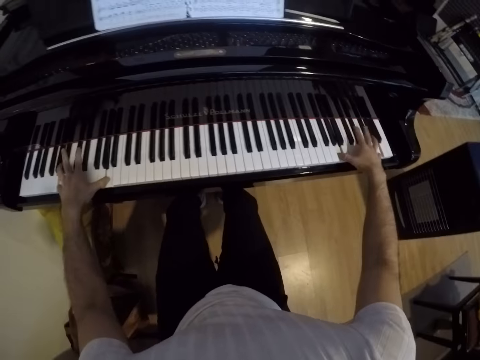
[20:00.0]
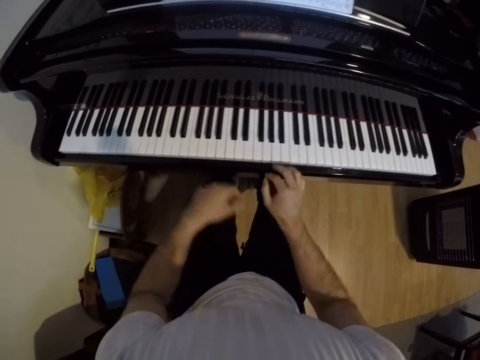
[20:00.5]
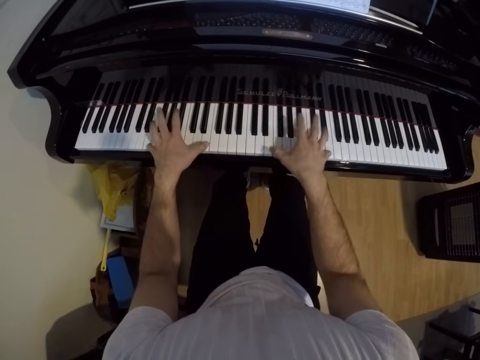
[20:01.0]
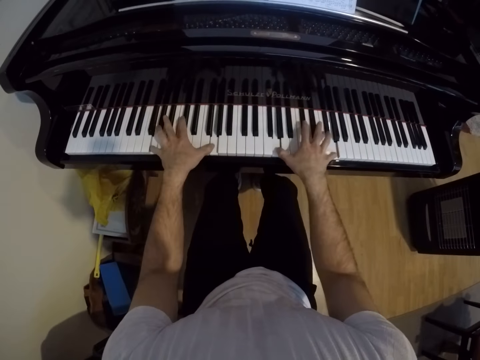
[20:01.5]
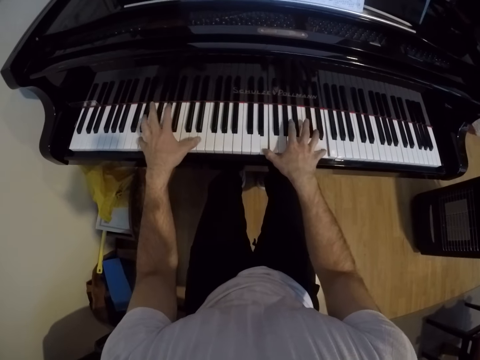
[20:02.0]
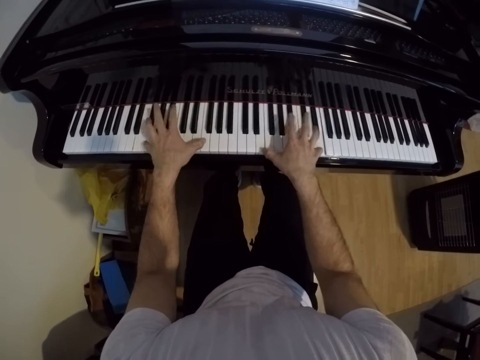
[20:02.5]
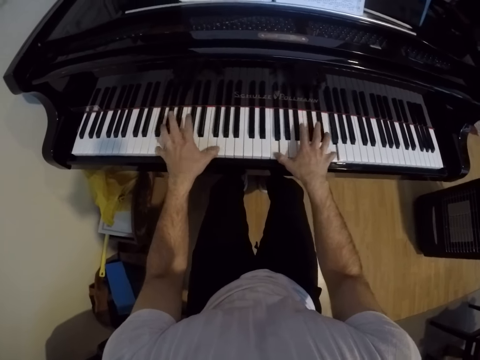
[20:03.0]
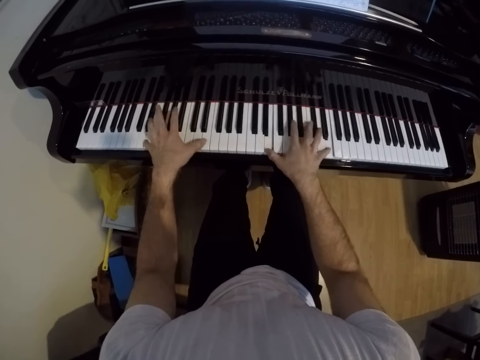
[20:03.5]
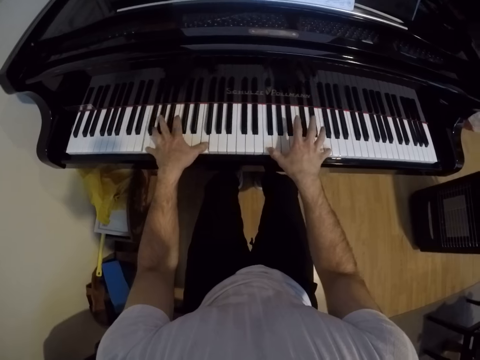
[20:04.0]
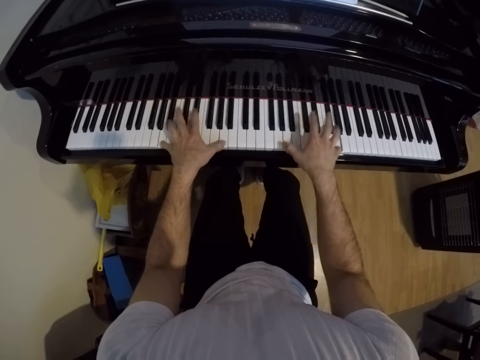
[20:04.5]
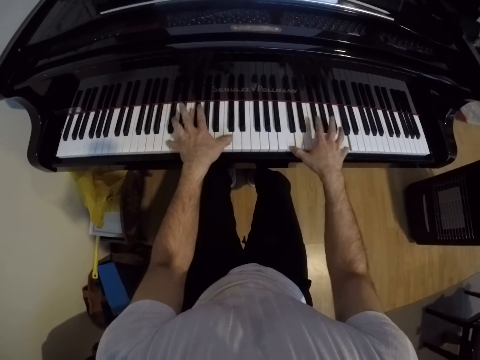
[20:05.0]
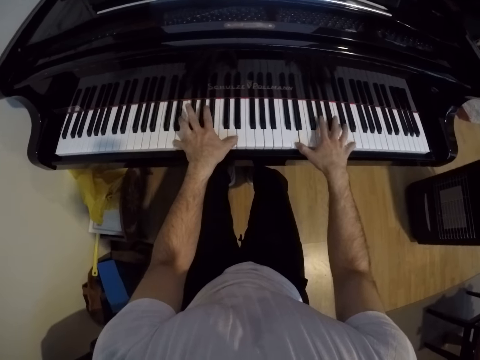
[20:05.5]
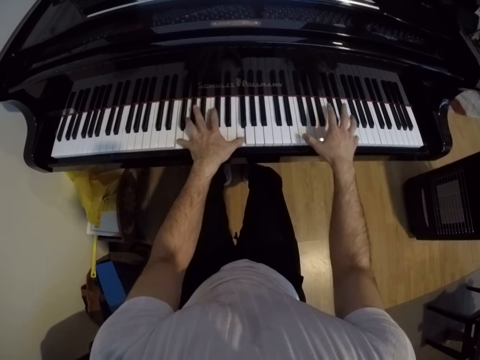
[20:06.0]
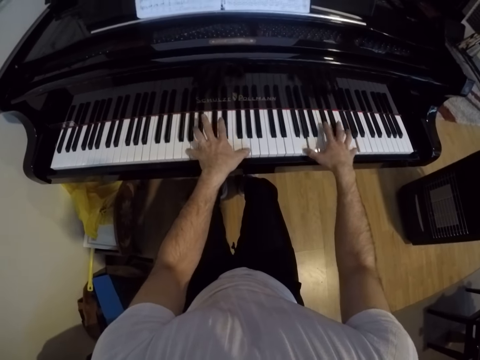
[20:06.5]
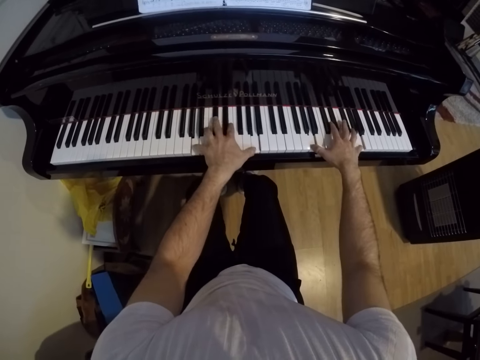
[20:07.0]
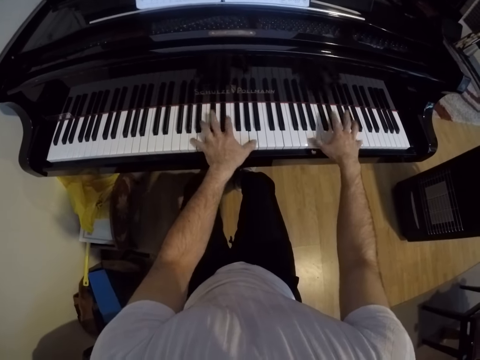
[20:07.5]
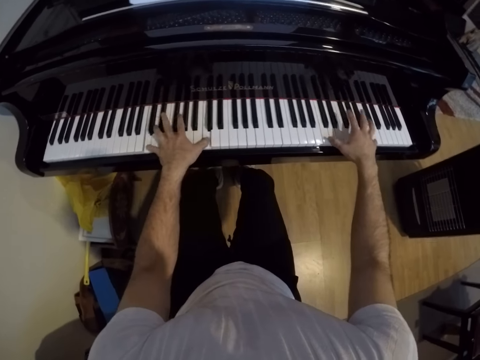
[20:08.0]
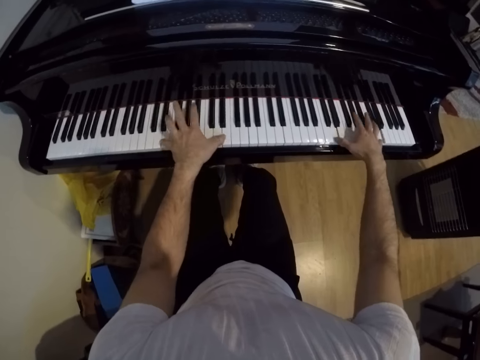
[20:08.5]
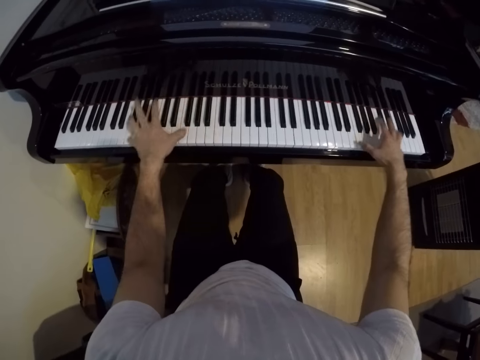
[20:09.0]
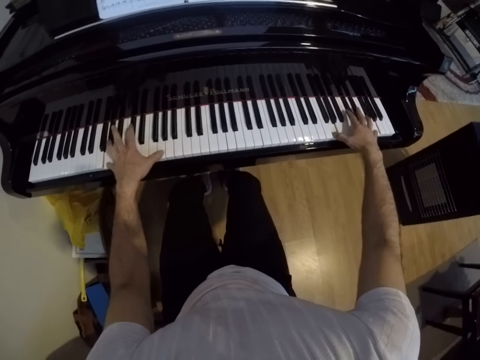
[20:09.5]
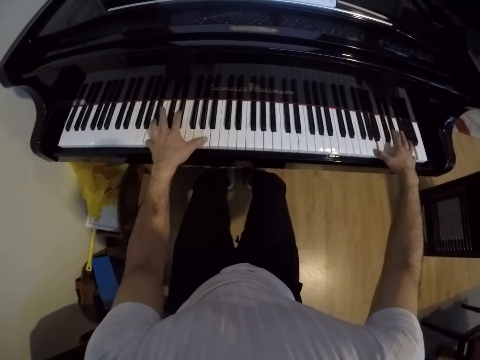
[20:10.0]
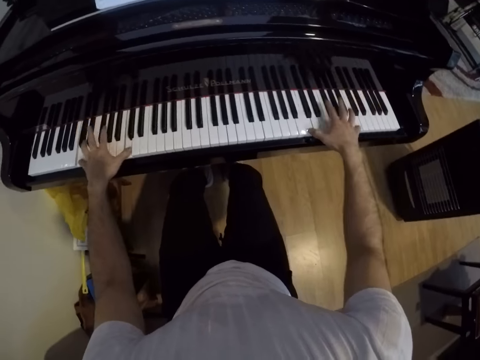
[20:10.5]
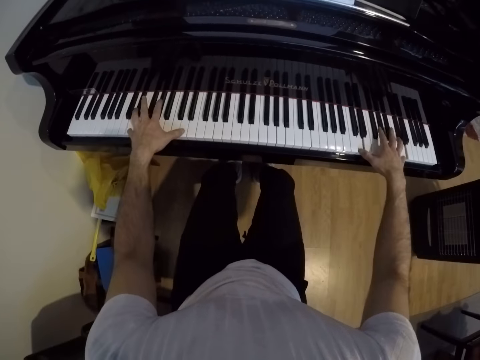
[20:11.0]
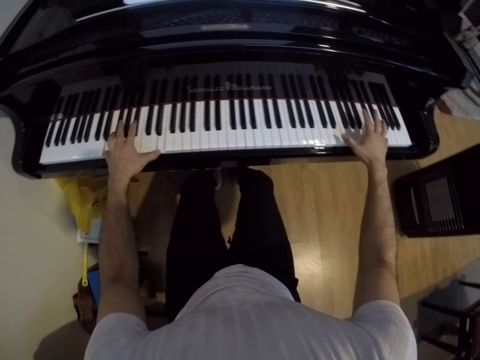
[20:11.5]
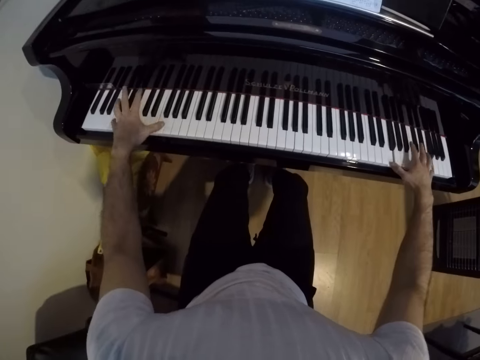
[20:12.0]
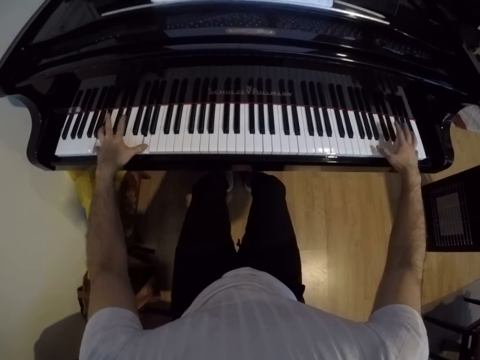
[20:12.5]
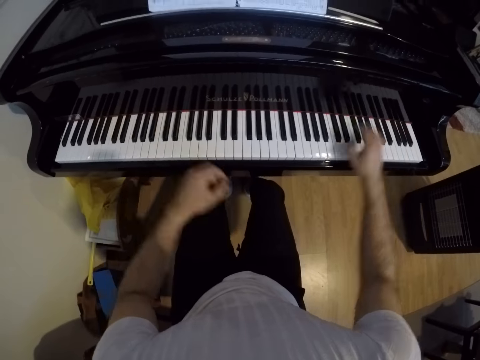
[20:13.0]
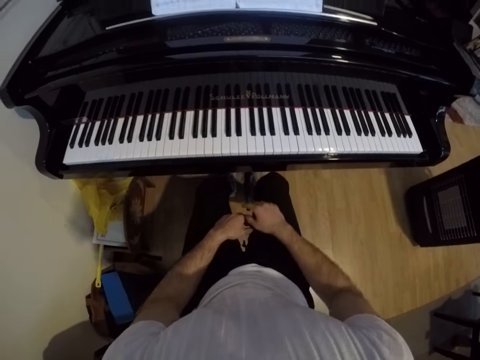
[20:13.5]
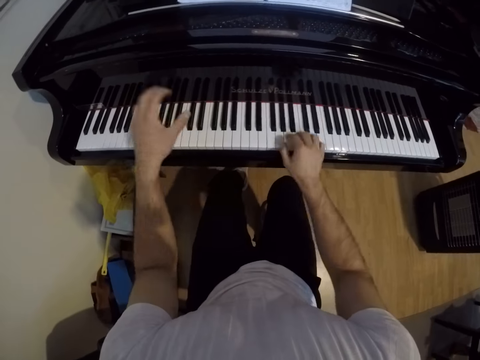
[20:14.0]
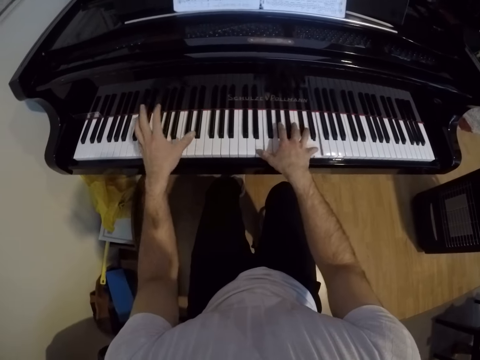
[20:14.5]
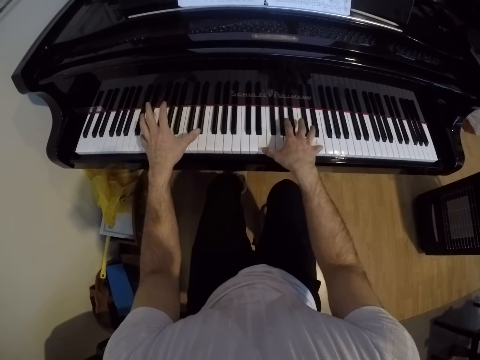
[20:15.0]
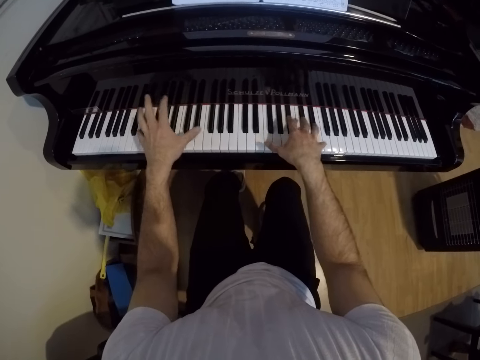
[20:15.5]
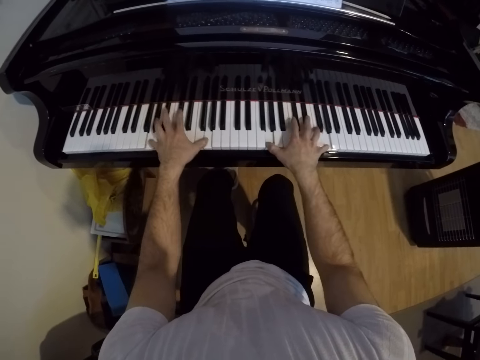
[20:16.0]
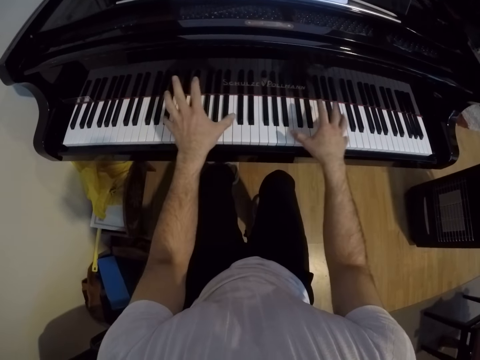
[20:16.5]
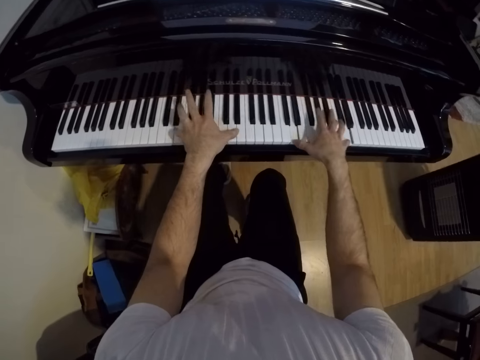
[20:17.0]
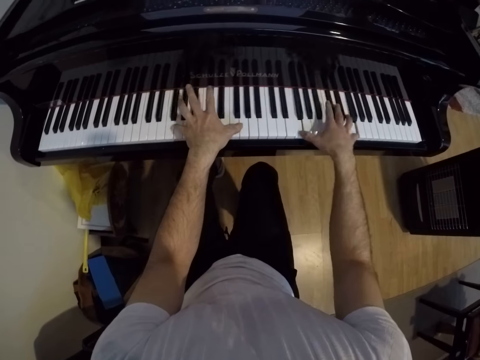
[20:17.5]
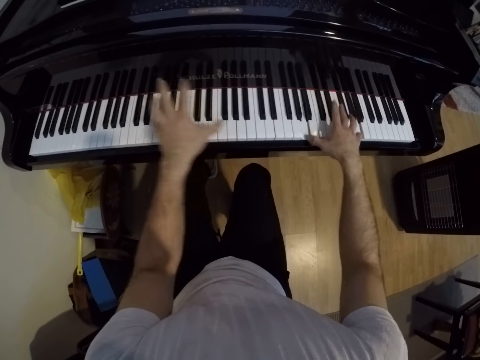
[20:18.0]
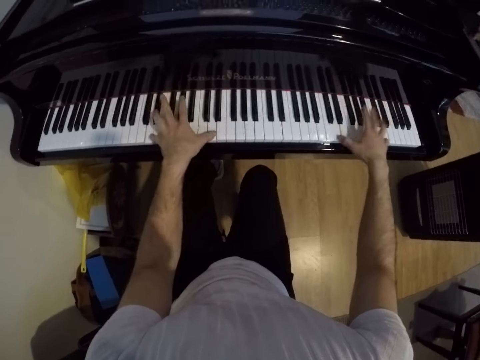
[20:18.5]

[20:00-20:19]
The camera wearer removes their hands from the keys. They play the piano. They remove their hands from the keys and place their hands on their lap. They play the piano with both hands.

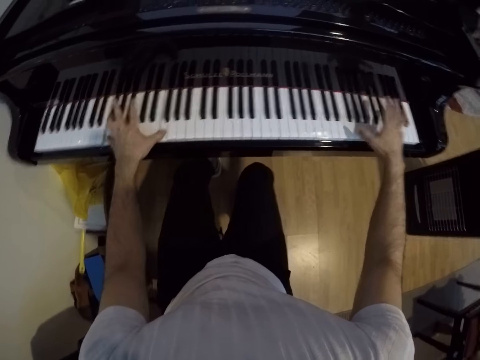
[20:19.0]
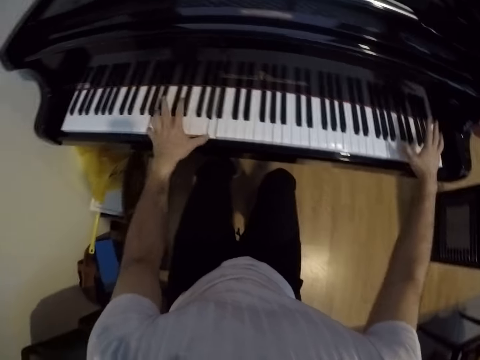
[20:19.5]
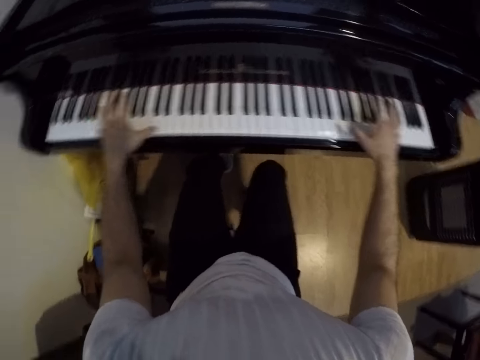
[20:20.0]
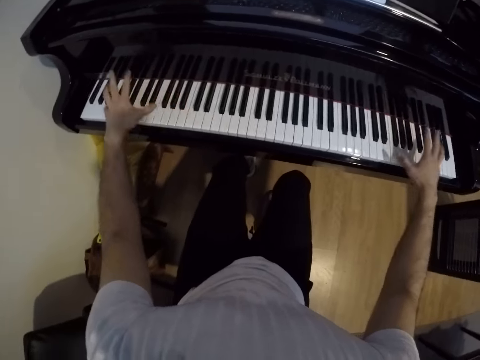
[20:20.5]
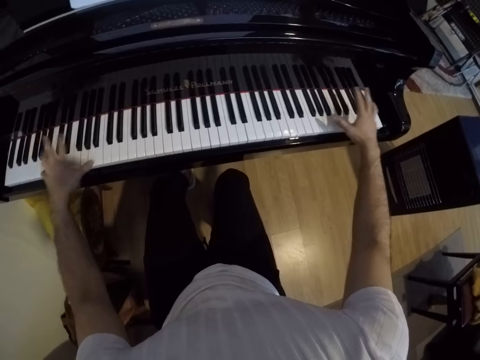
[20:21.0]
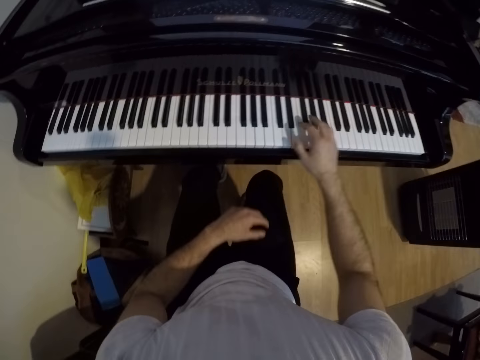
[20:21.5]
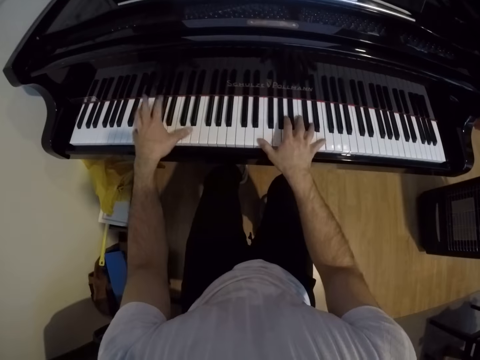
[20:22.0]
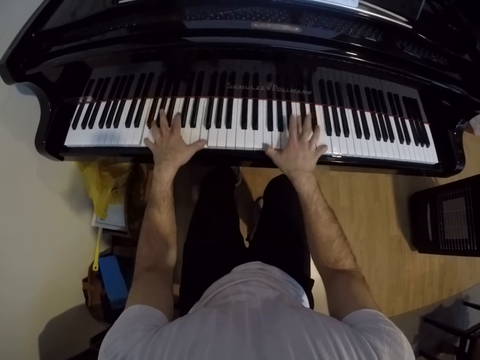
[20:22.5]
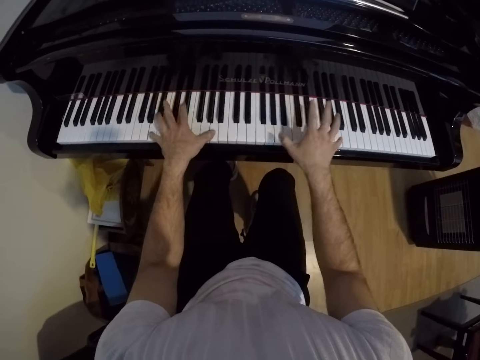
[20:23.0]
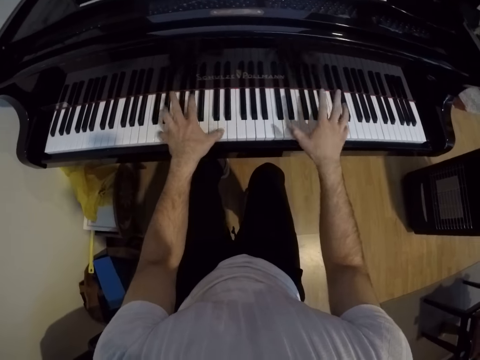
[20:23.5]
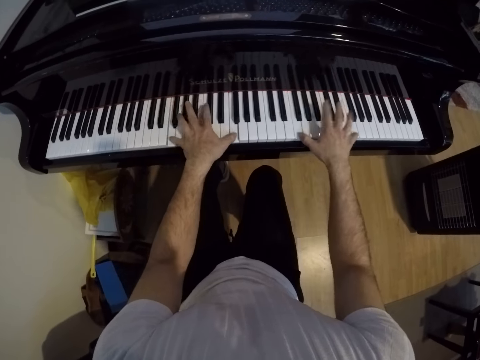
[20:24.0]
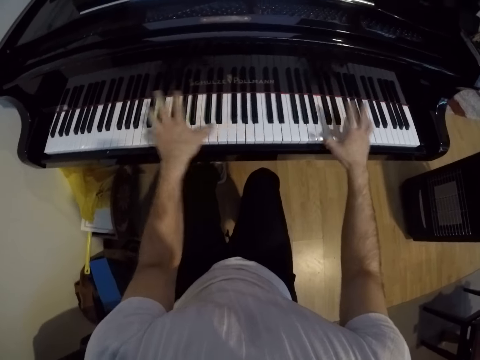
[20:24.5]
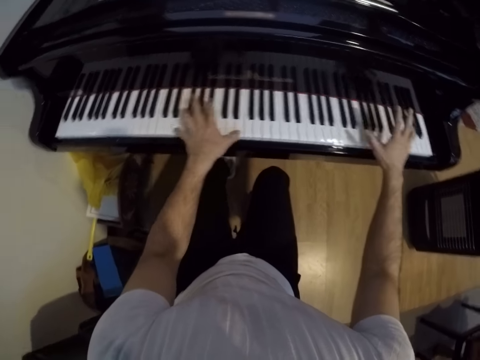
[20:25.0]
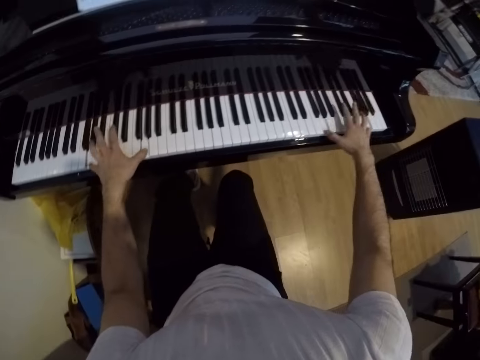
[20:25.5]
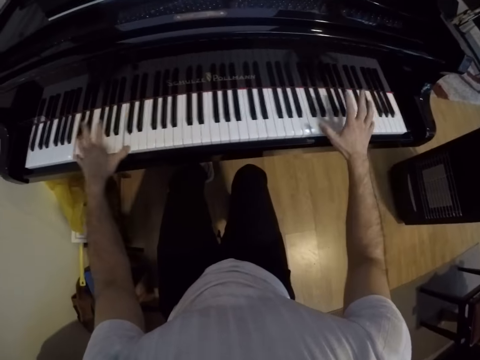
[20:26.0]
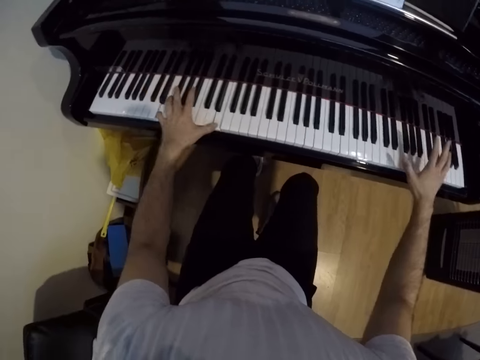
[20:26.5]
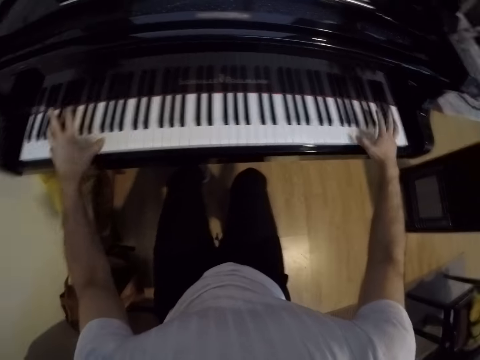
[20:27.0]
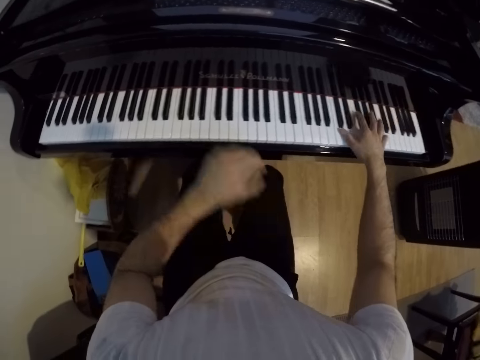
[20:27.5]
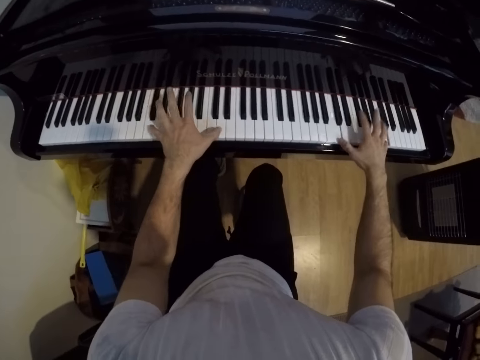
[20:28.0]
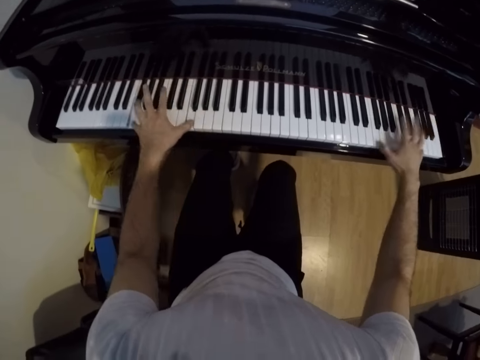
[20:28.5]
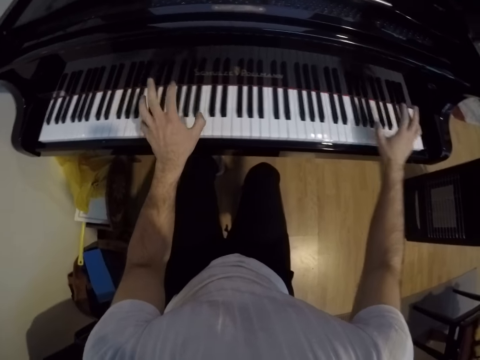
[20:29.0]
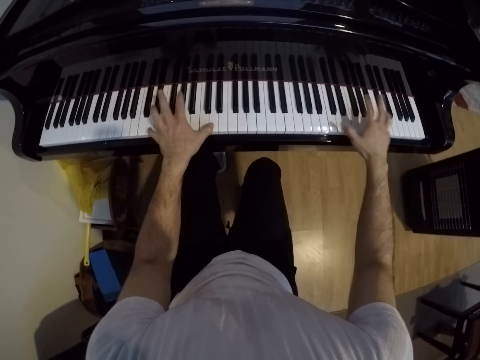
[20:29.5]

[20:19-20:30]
The camera wearer plays the piano with both hands. They remove their hands from the keys. They play the piano with both hands again. They place a hand on the lap and place the hand on the keys.
